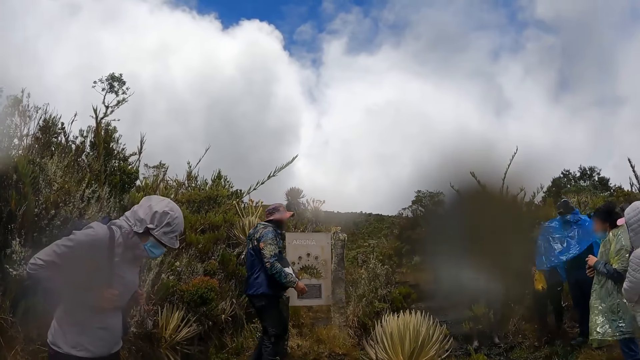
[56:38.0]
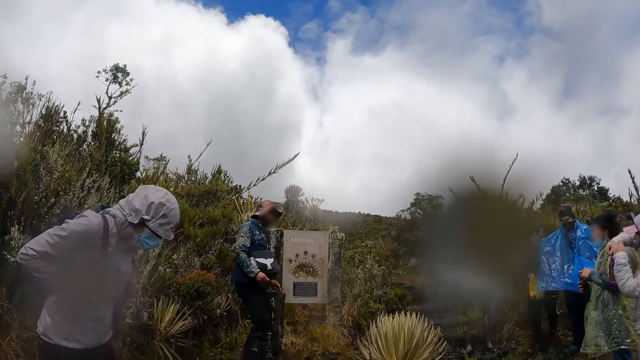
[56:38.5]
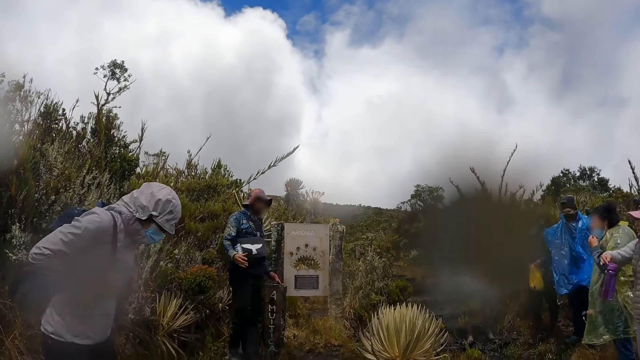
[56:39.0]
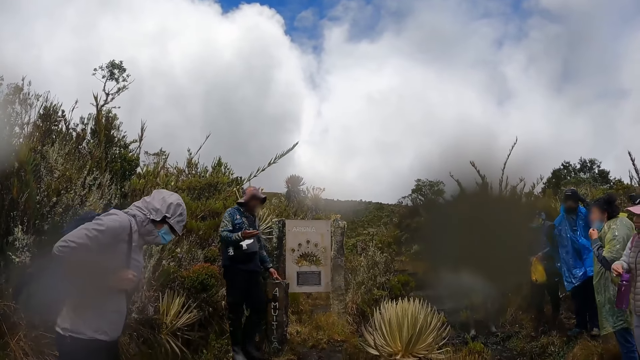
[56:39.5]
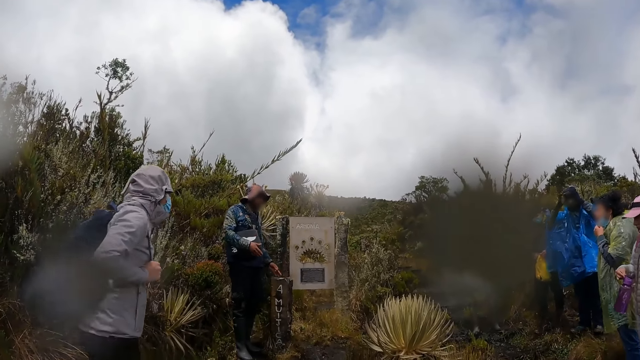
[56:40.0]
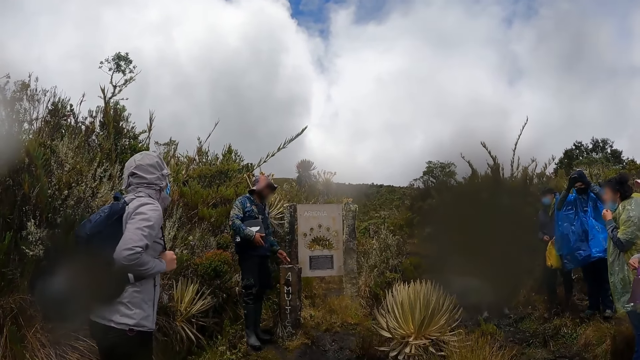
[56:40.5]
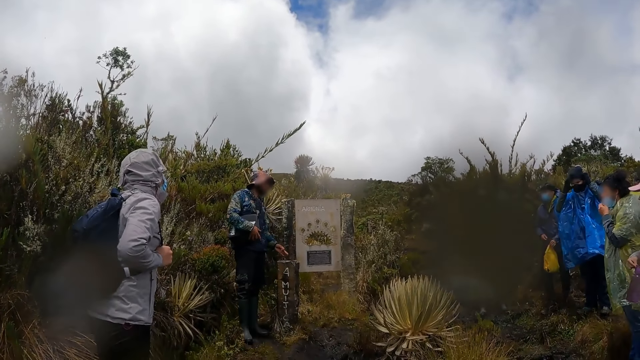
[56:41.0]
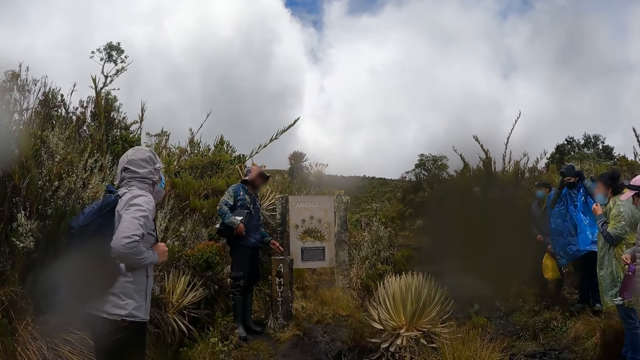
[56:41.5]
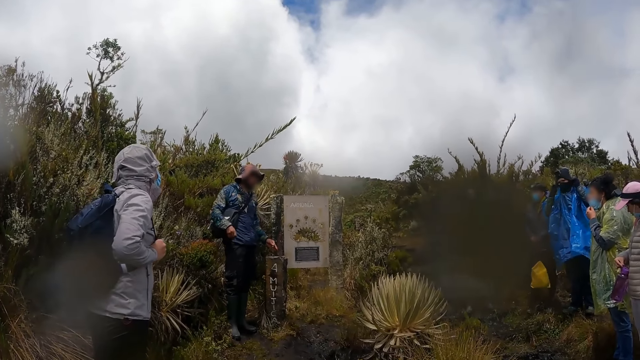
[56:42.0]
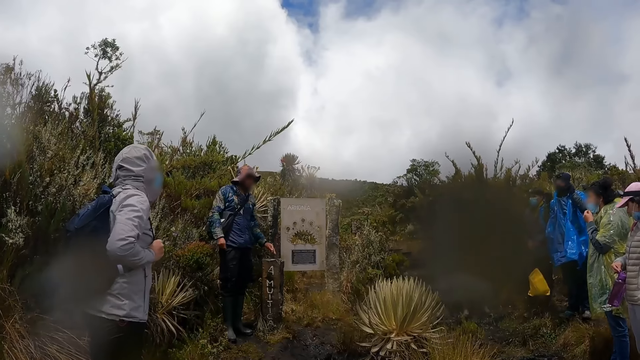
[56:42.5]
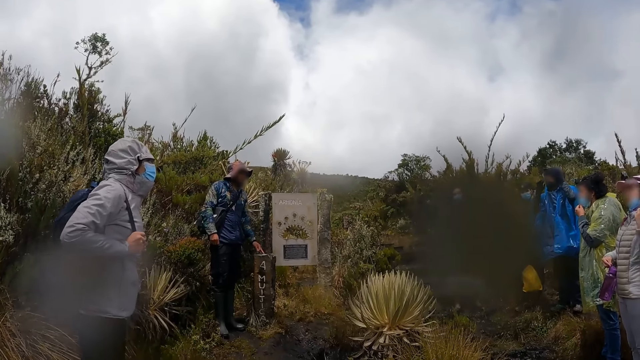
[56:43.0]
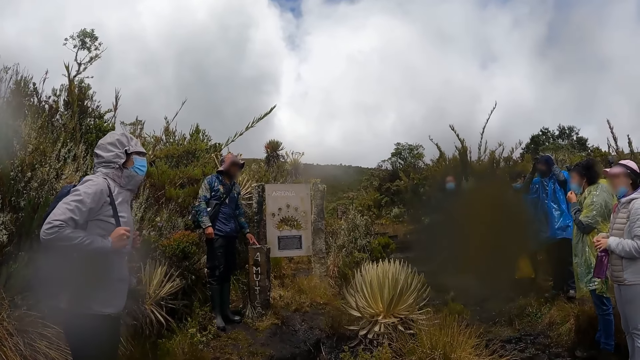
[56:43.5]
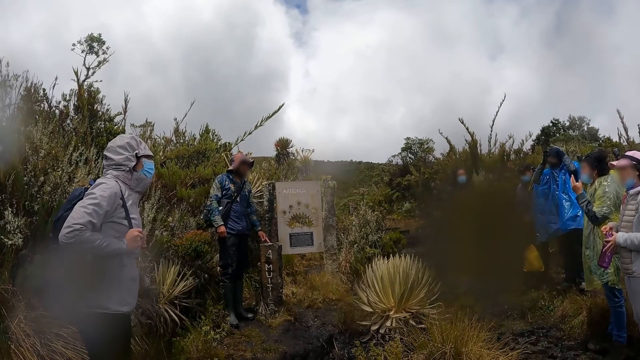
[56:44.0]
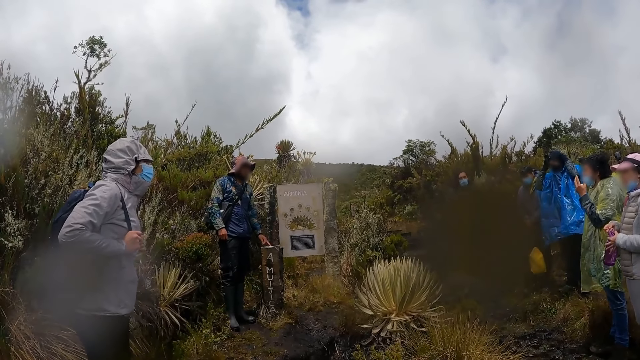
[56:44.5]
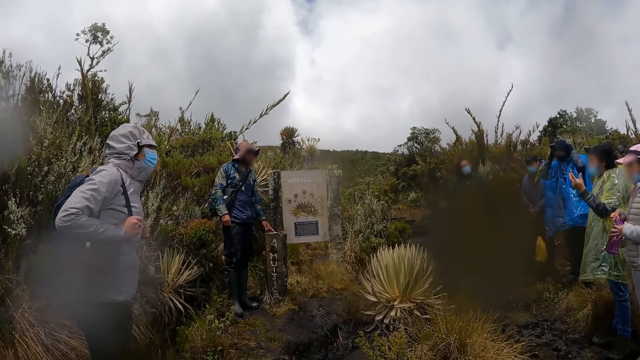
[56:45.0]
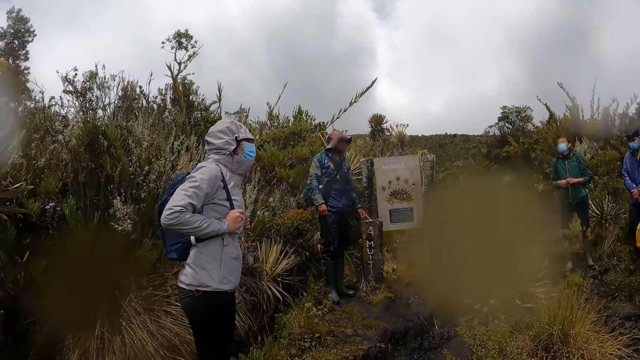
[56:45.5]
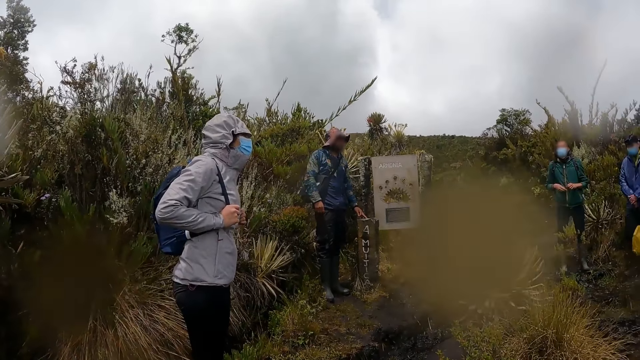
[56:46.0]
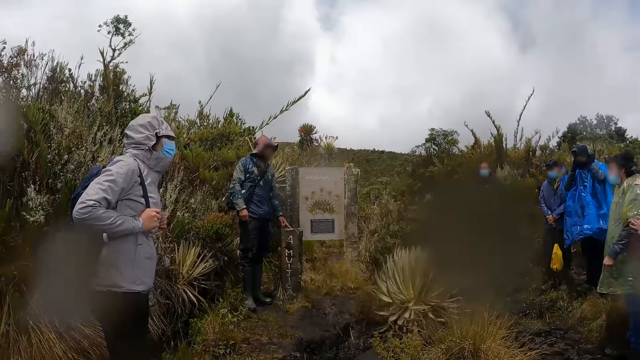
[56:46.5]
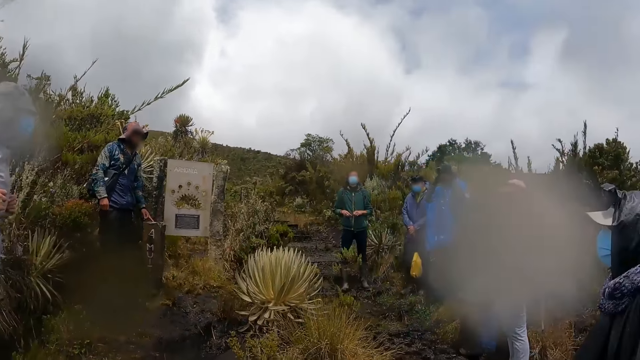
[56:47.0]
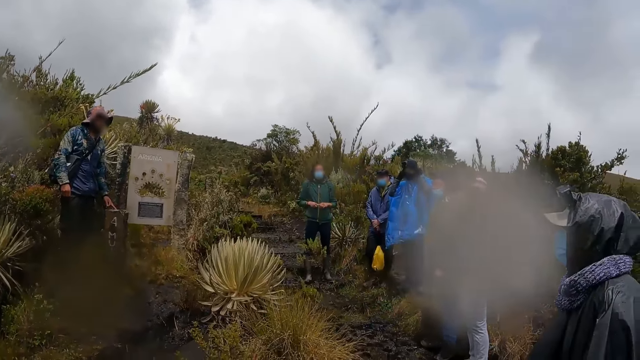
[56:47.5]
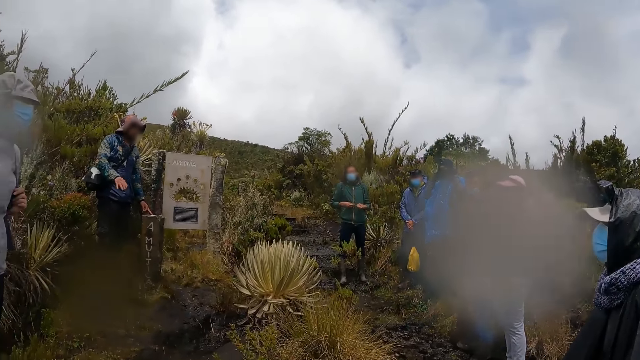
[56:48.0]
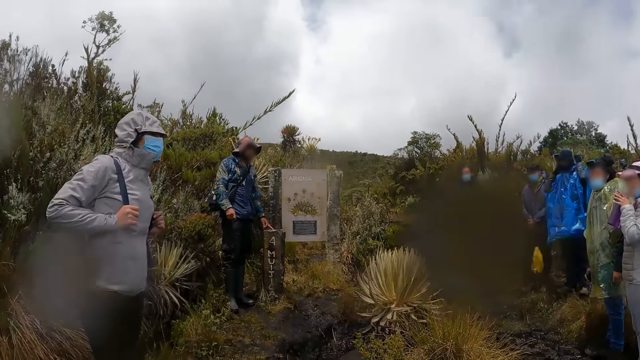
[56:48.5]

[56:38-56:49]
A woman takes a bottle out of her bag with her right hand. A man interacts with the group of people and the camera wearer on the hill. Another man adjusts the bag. A third man moves the bag. The first man places his left hand on a stone on the hill. The woman does something. A fourth man moves hands. The camera wearer does something.

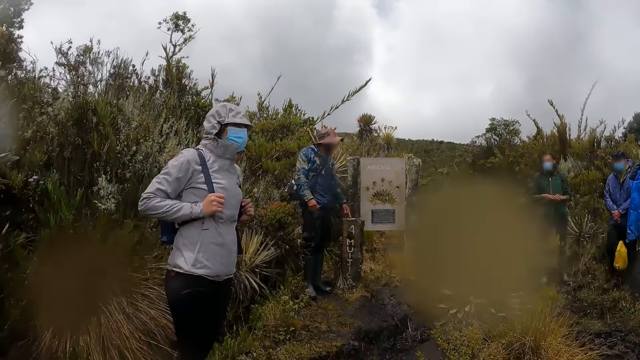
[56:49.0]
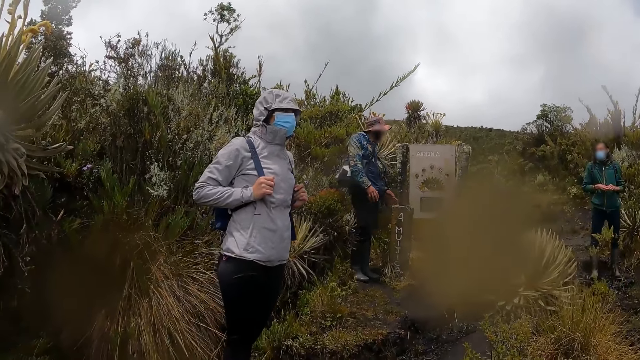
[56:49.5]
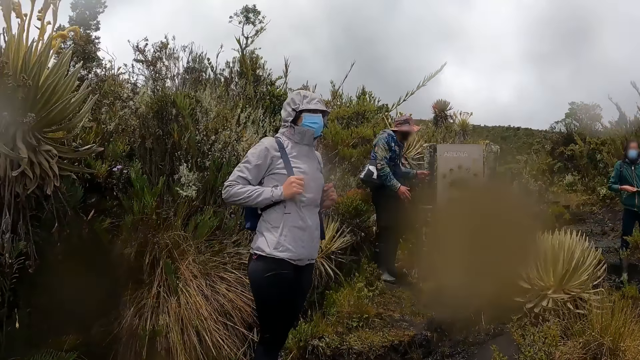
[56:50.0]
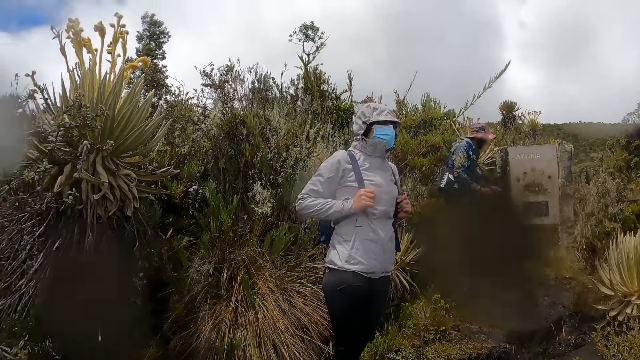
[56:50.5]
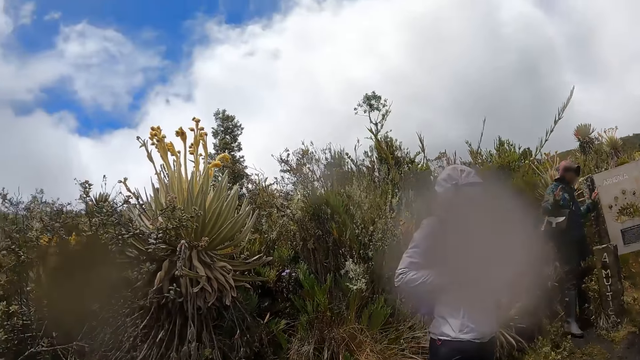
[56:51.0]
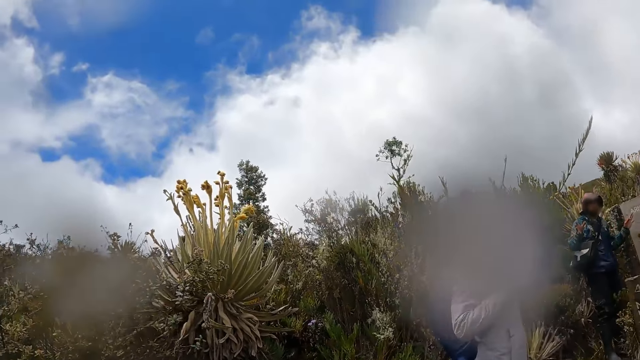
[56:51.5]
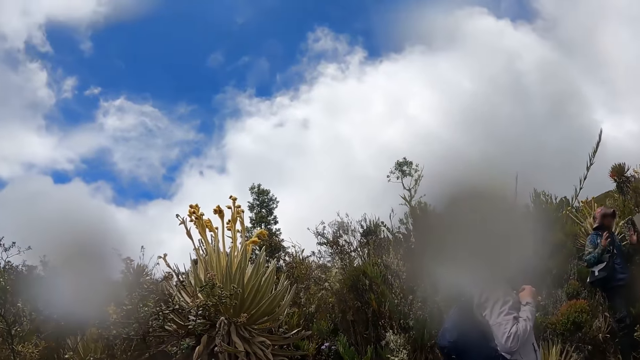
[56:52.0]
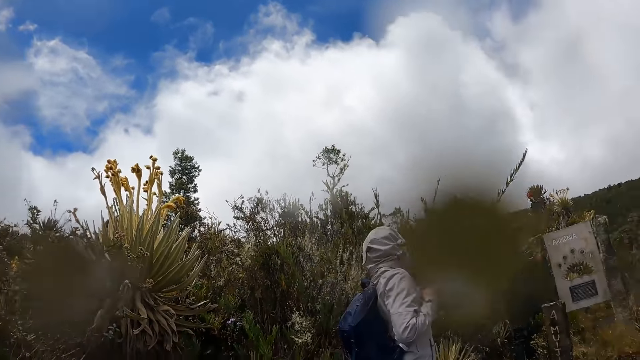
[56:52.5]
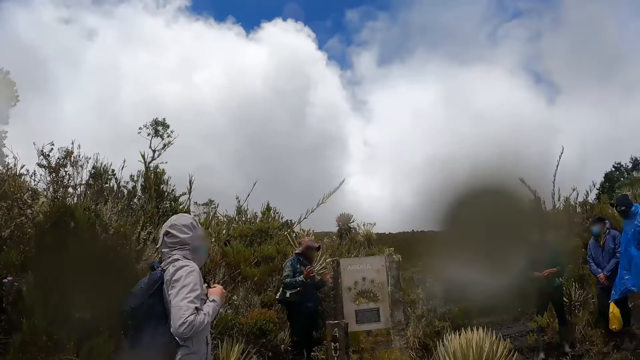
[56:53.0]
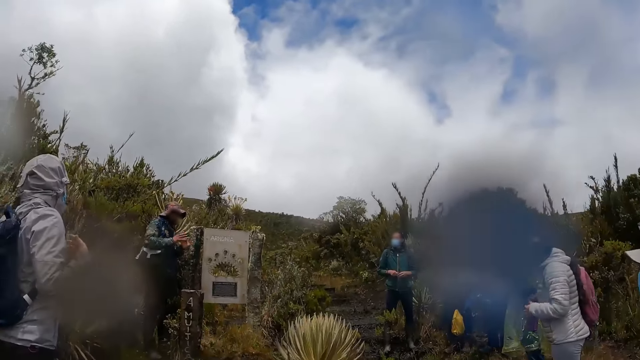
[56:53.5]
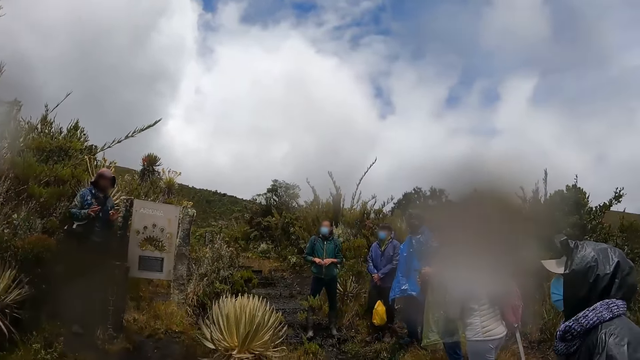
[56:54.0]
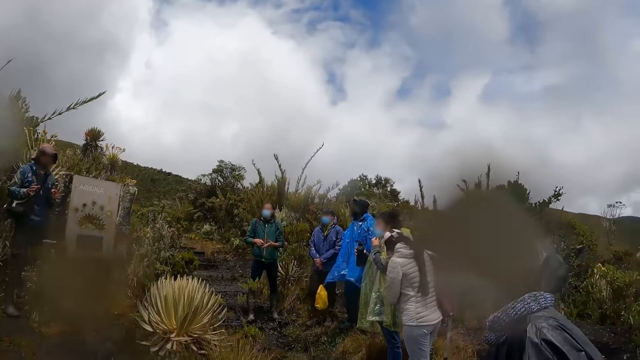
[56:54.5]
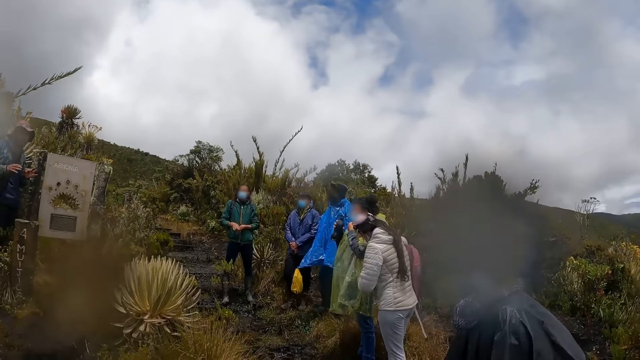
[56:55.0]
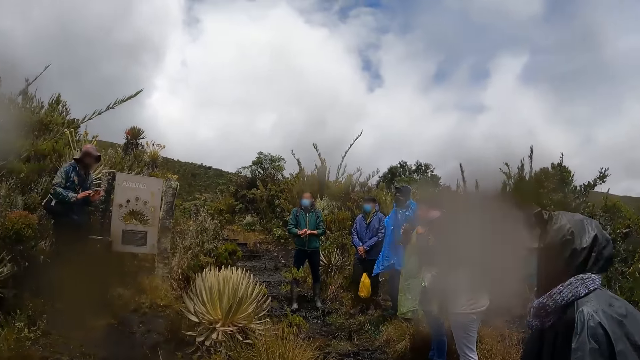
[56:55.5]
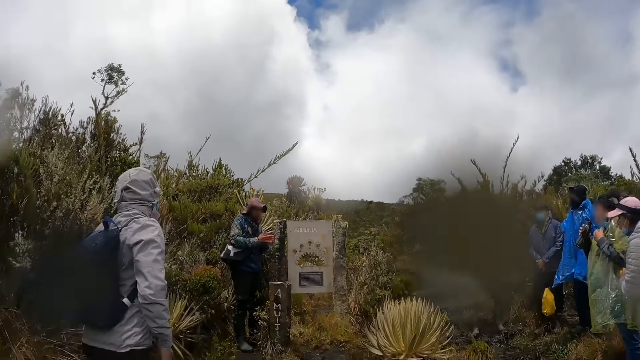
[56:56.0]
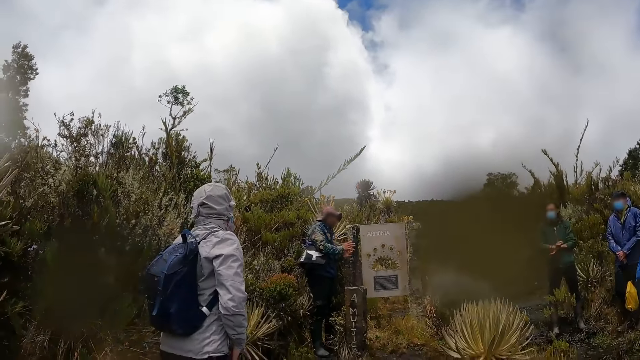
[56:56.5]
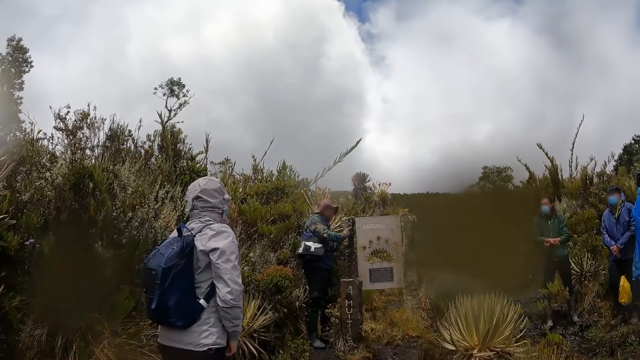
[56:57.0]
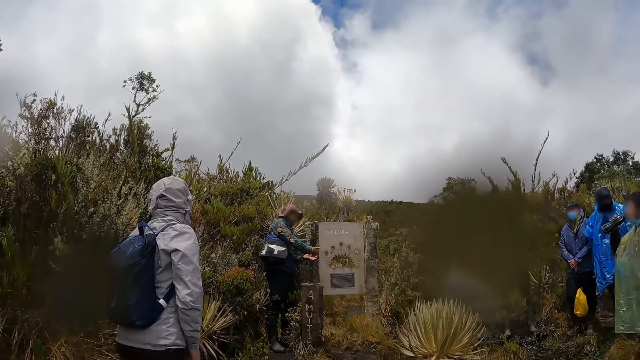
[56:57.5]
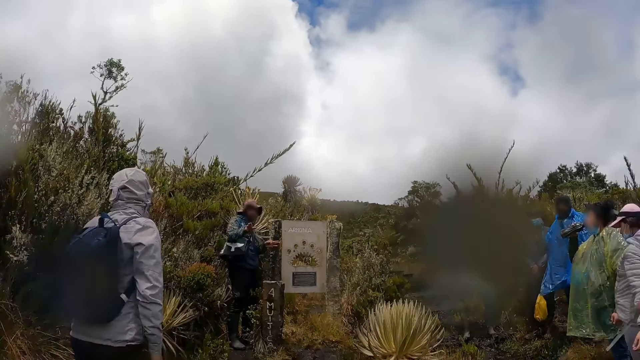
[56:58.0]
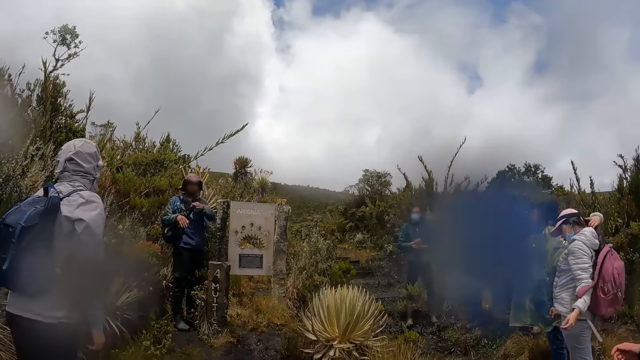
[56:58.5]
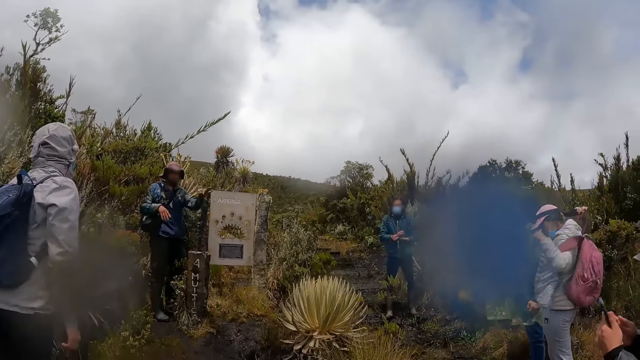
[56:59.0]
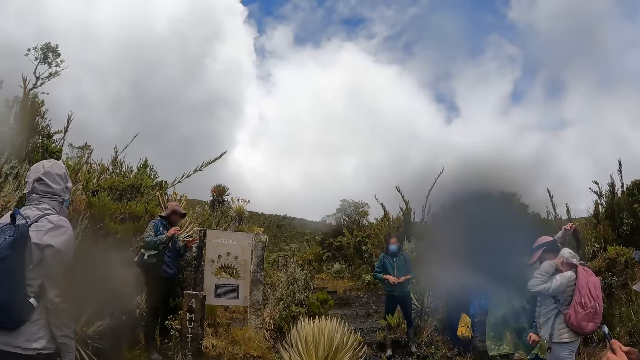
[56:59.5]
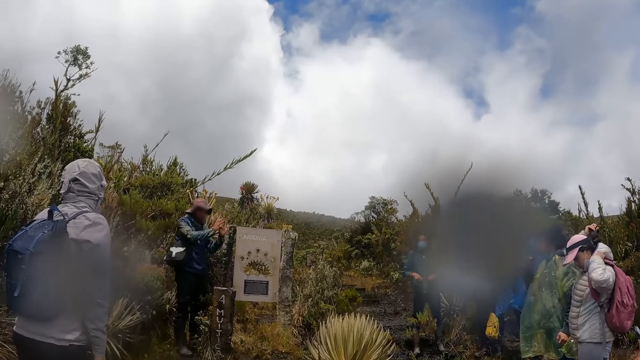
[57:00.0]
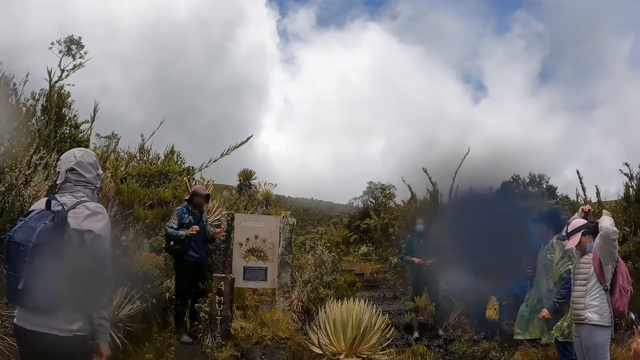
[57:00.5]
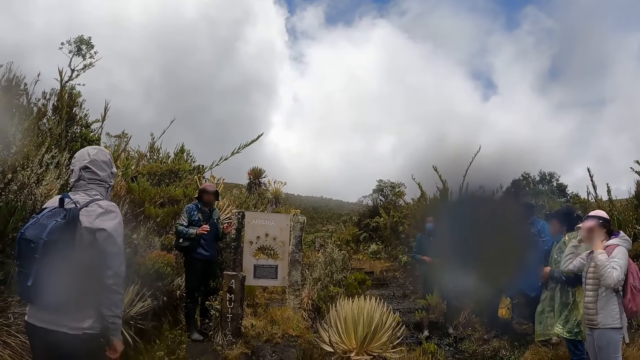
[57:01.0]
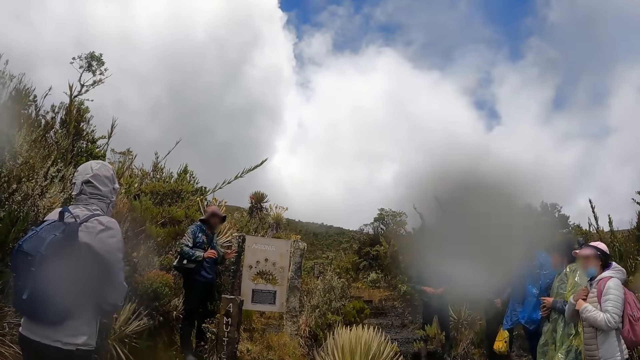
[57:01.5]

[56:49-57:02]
A man does something and moves hands. A woman holds the bag with both hands. The camera wearer looks around. The man interacts with other men and another woman. The other woman adjusts her hair with her right hand. The other woman adjusts the bag on her back with her left hand.
